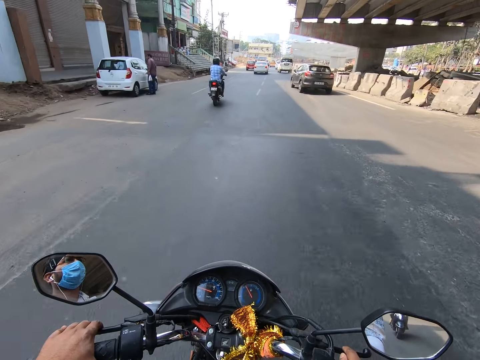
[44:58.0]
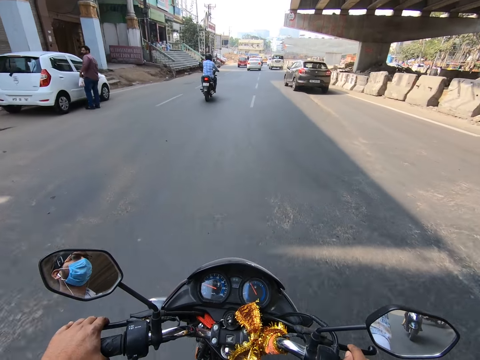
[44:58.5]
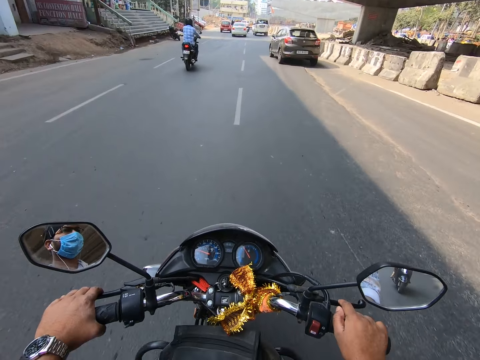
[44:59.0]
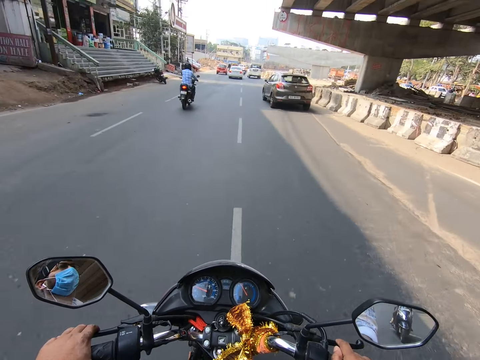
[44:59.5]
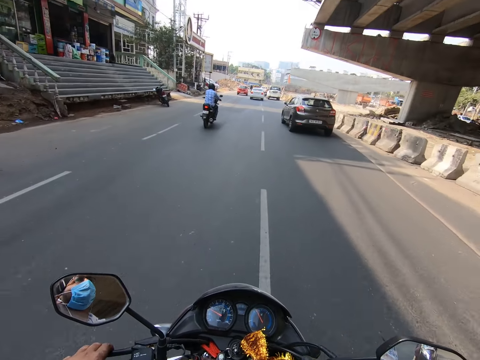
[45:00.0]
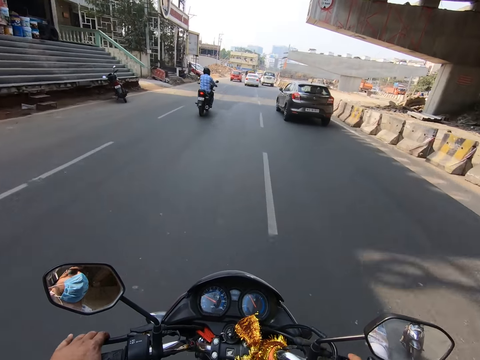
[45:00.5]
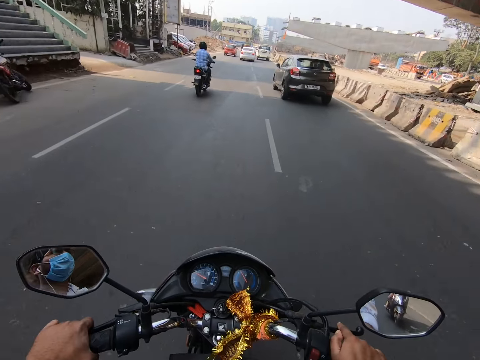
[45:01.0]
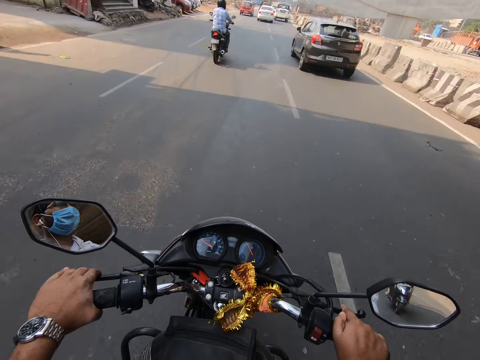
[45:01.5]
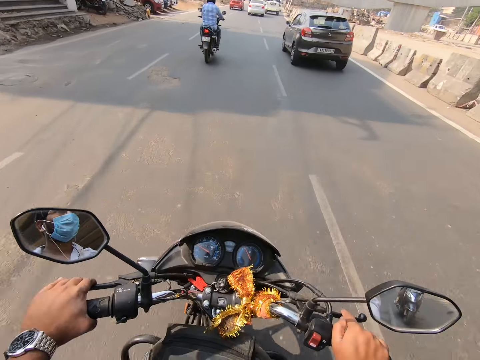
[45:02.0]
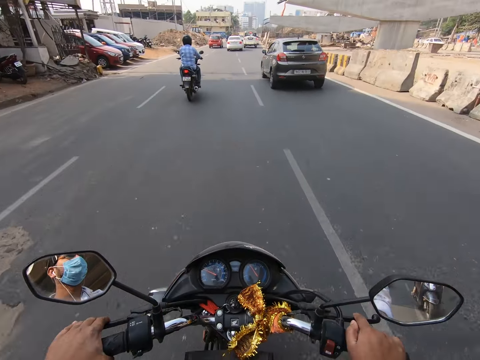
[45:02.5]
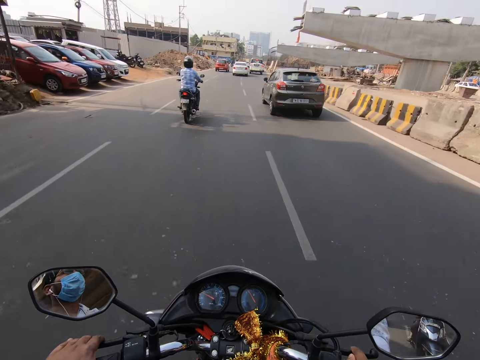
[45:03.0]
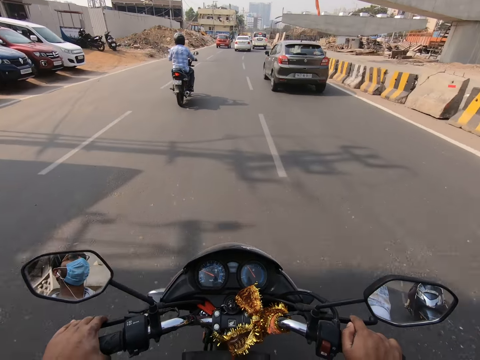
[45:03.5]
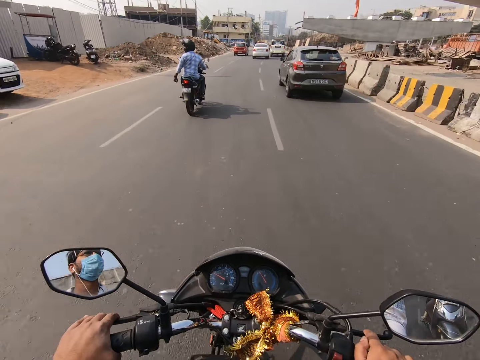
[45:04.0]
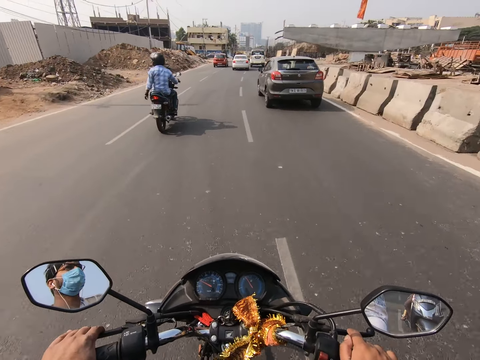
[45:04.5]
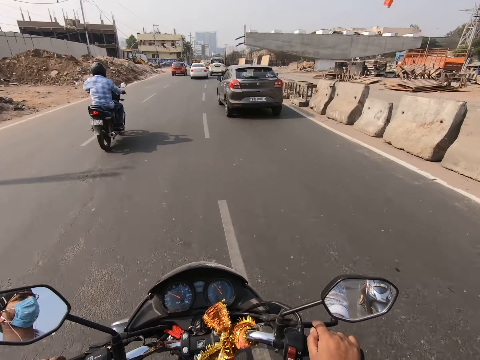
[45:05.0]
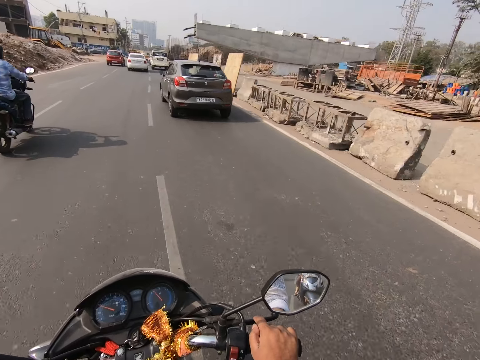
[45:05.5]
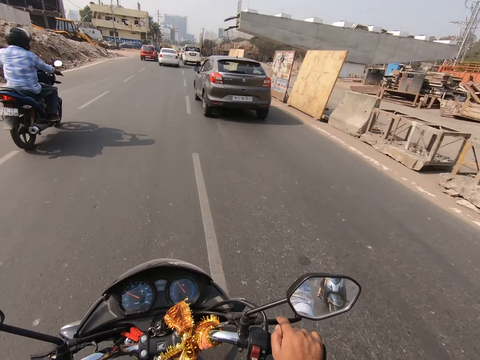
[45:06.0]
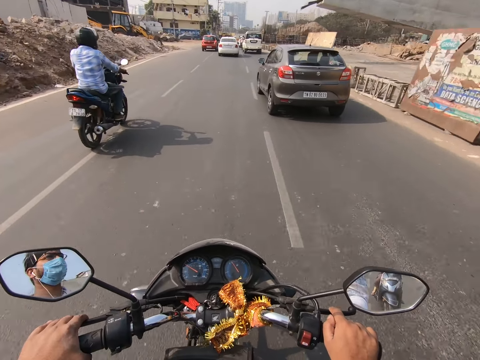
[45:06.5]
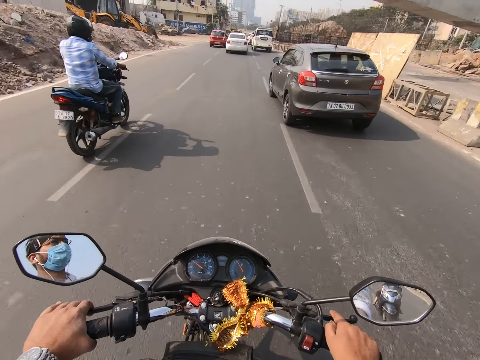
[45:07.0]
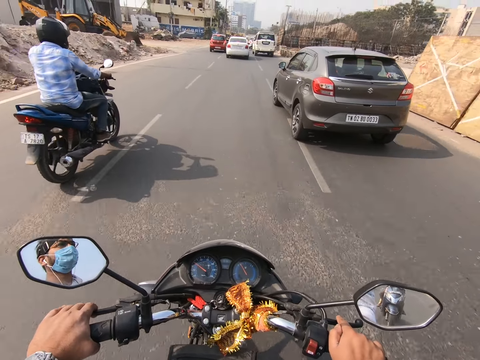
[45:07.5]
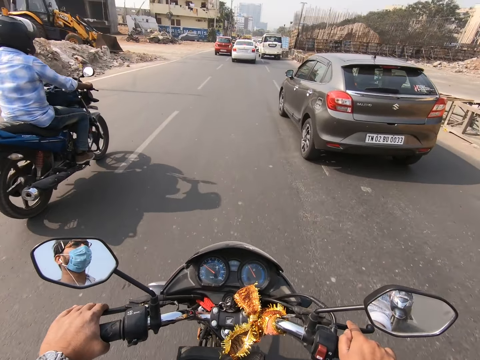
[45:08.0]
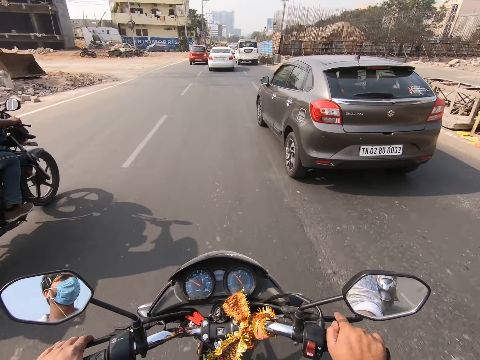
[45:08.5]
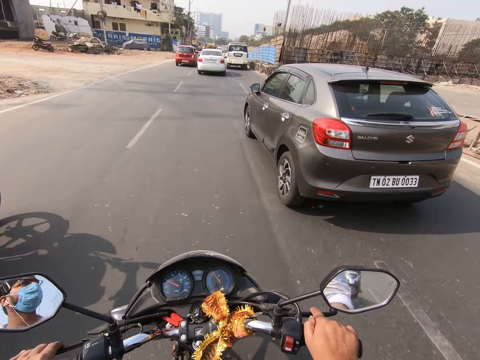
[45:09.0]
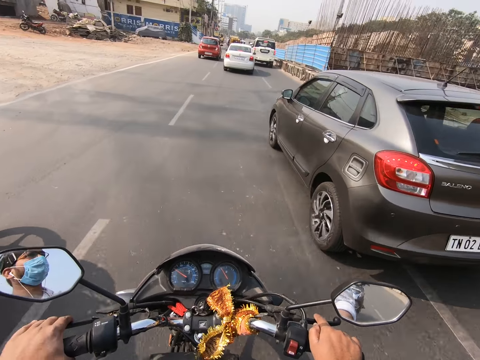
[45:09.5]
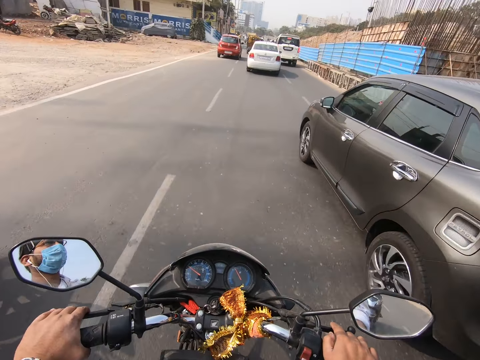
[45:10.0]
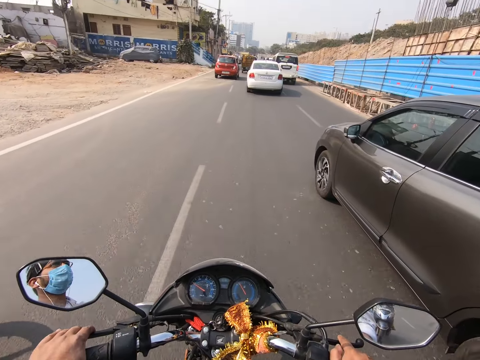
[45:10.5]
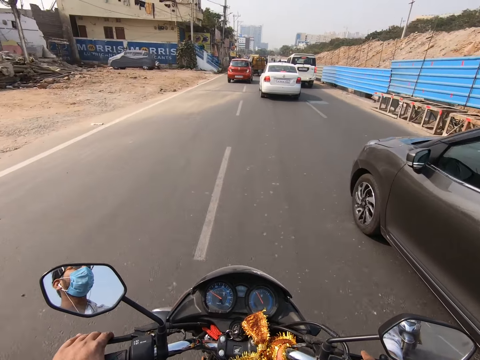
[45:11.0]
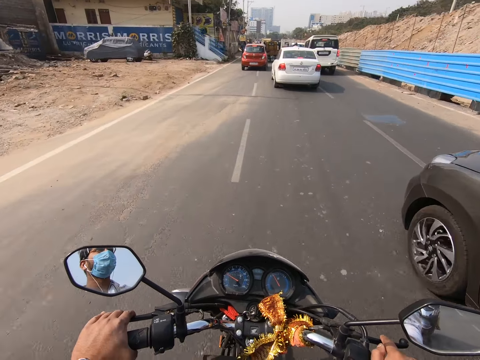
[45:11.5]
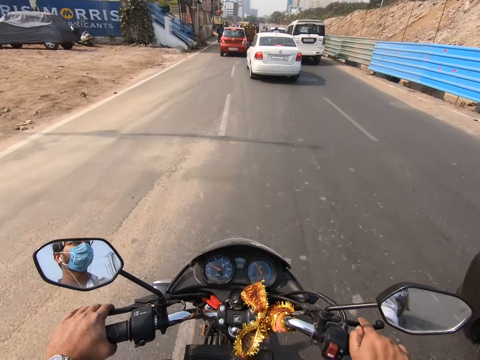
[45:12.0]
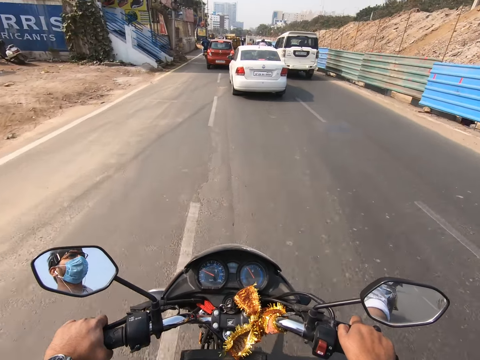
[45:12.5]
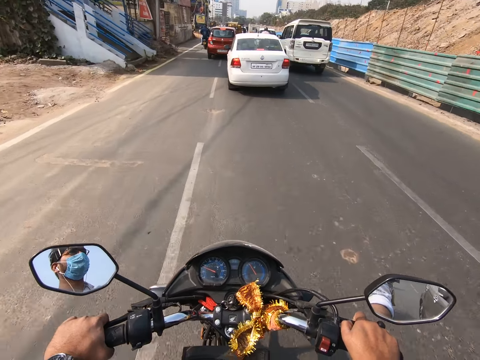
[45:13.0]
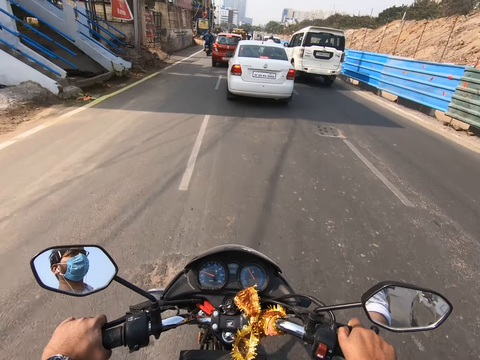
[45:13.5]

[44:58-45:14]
The camera wearer rides past a rider. They ride past a grey car.

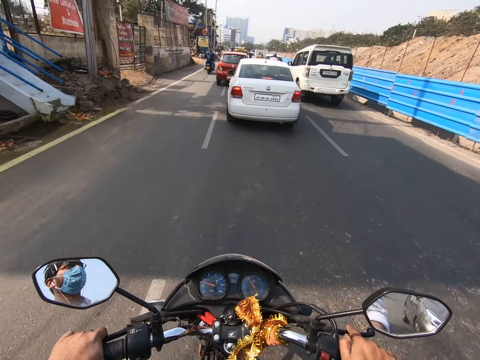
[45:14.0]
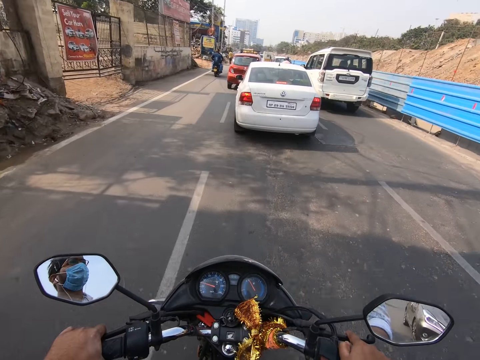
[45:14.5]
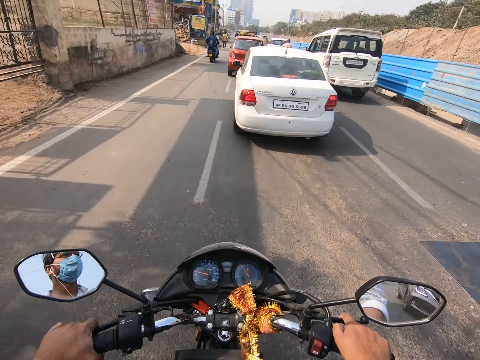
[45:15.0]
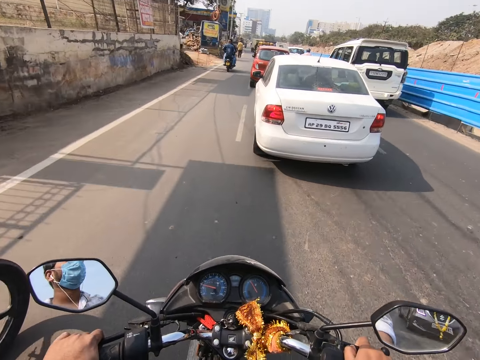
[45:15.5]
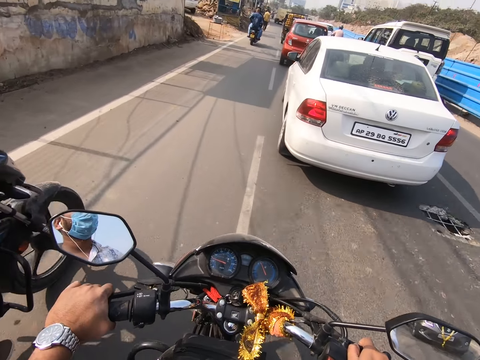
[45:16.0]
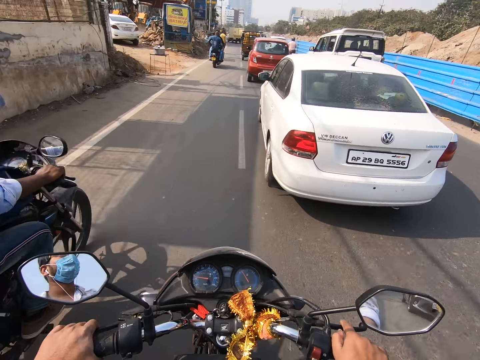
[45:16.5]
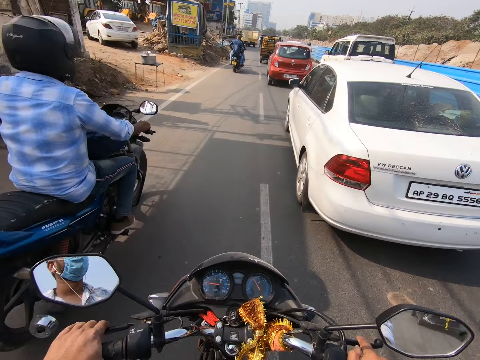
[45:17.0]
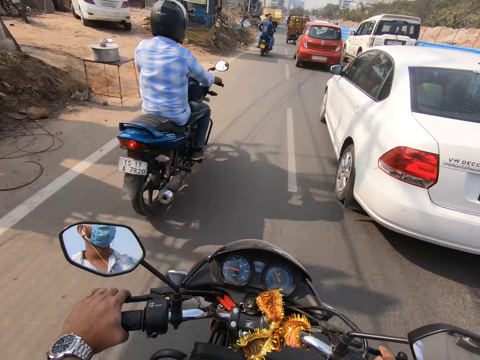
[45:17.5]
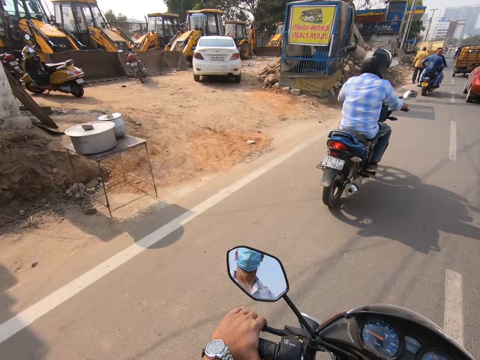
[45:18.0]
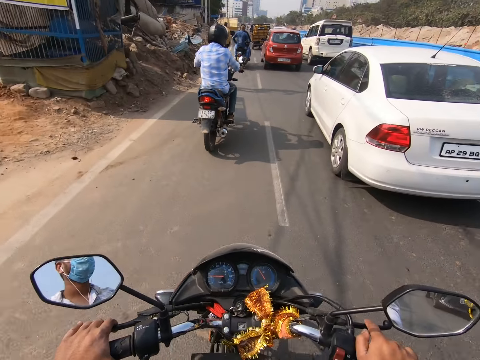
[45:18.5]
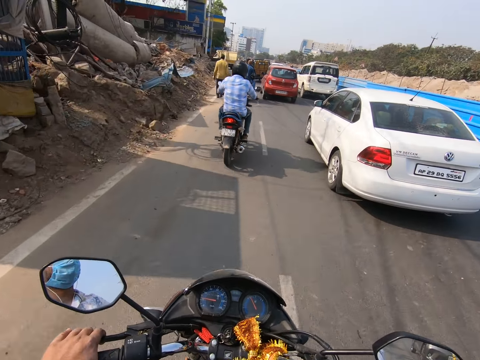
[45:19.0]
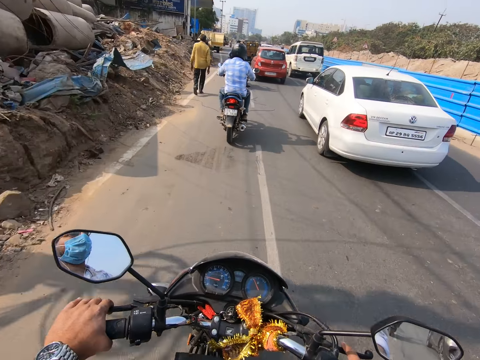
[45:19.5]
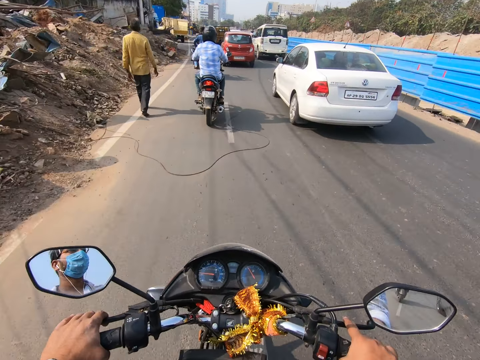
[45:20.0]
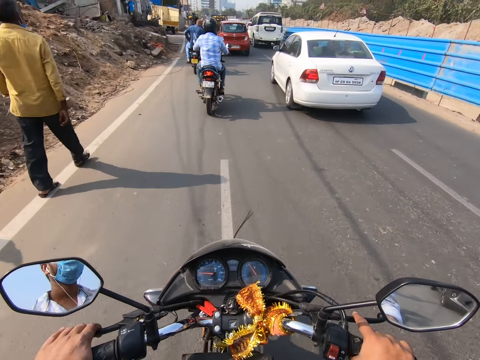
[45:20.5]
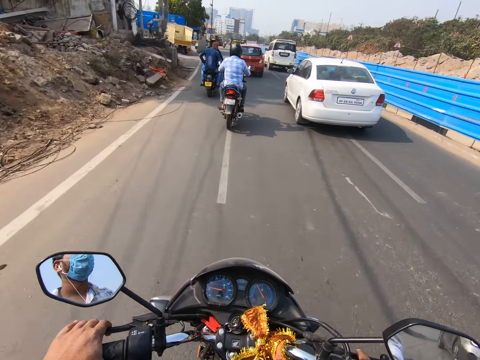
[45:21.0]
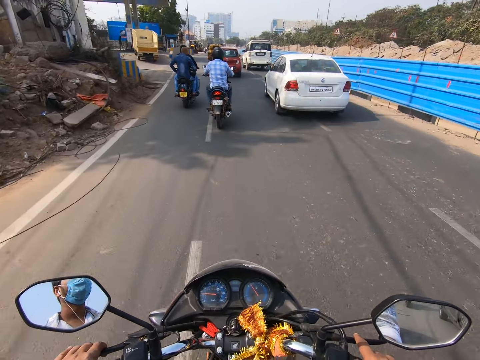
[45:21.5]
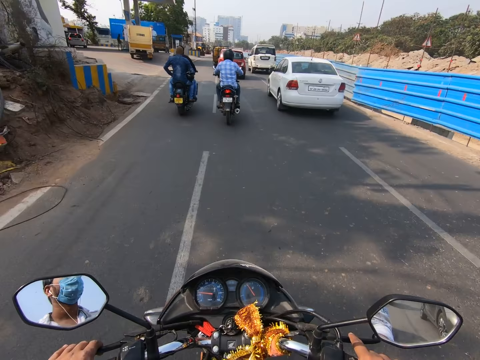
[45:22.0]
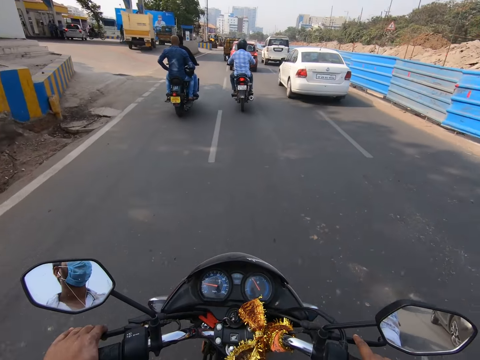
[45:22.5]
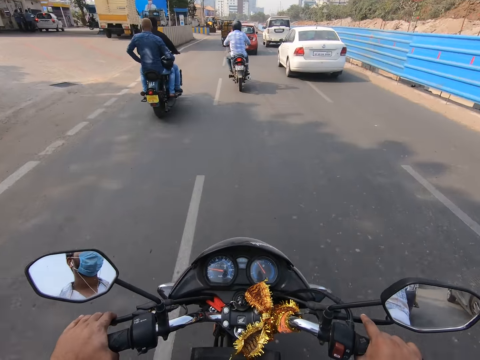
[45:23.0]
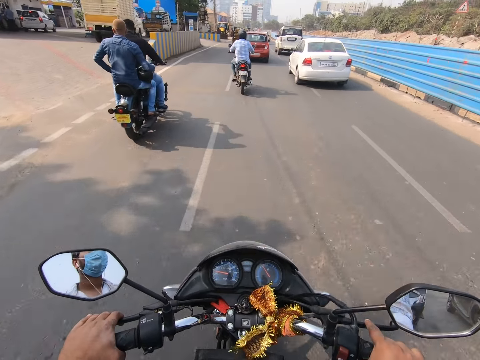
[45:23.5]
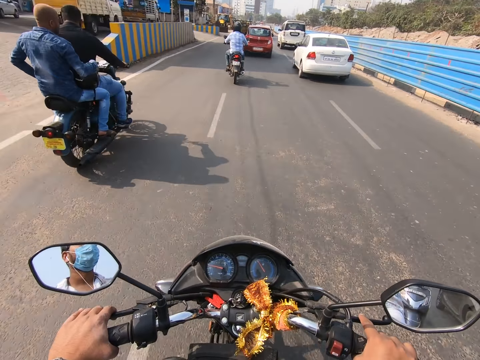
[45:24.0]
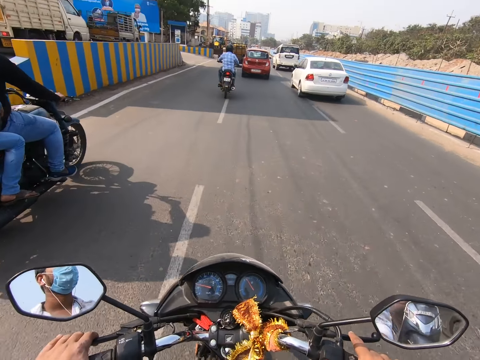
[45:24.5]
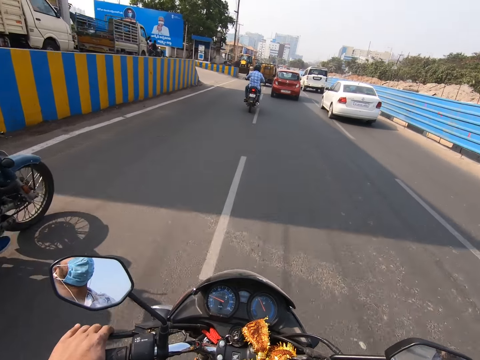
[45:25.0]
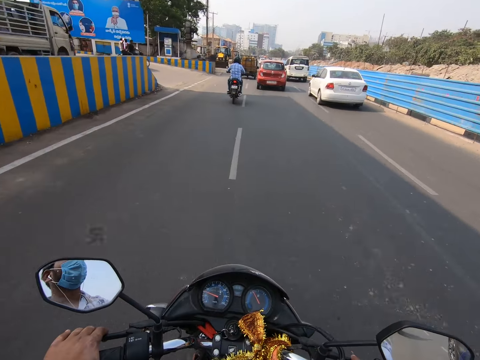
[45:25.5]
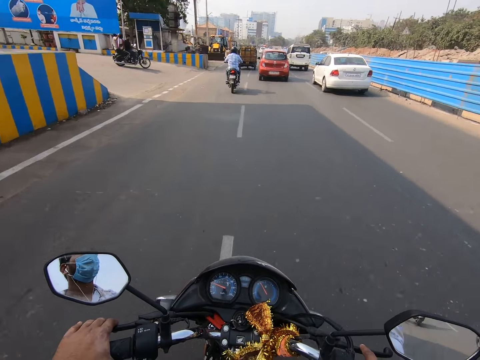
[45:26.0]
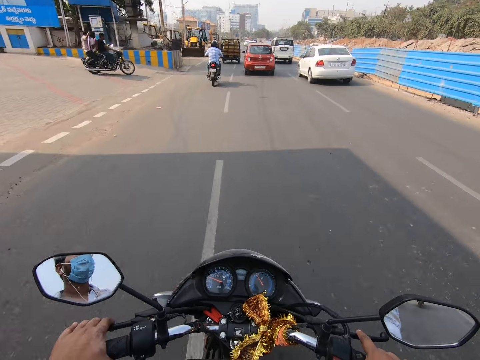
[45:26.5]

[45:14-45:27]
The motorcyclist drives a motorcycle past the camera wearer. The camera wearer drives the motorcycle past a man. They drive the motorcycle past another motorcyclist.
